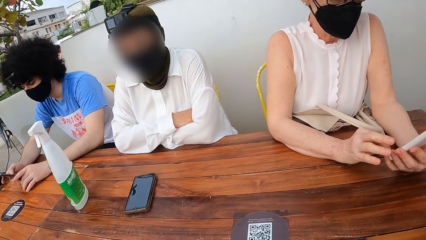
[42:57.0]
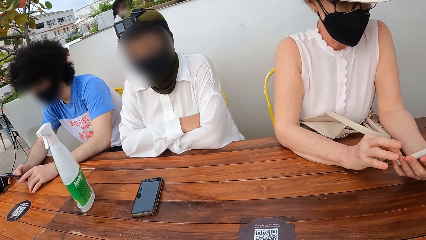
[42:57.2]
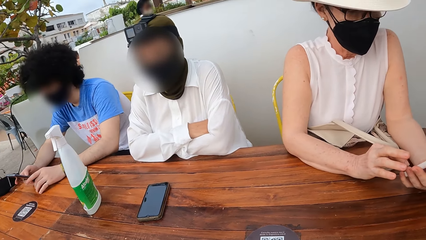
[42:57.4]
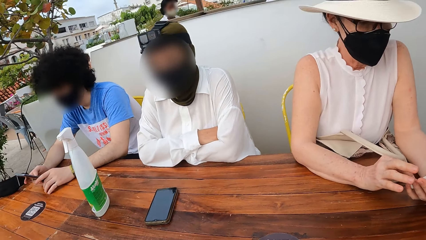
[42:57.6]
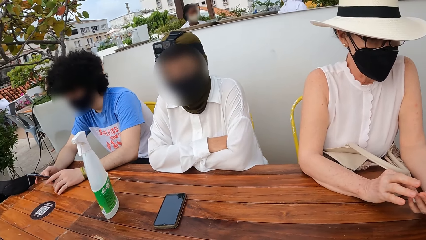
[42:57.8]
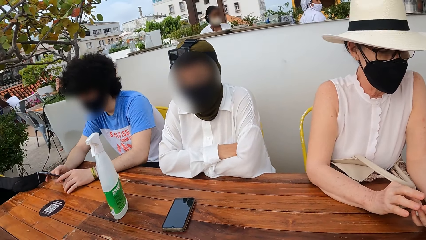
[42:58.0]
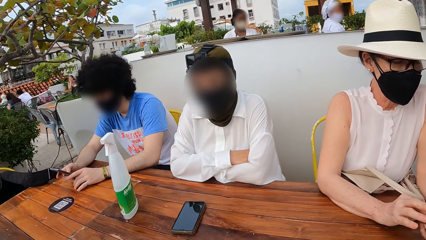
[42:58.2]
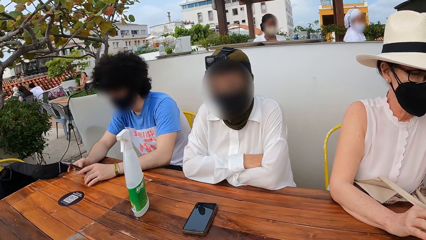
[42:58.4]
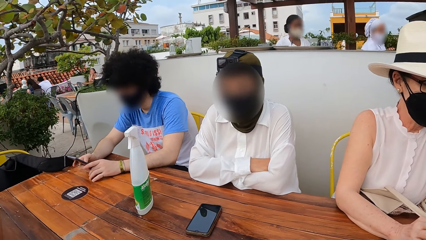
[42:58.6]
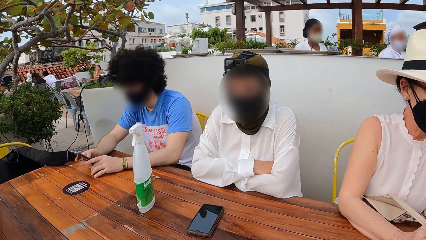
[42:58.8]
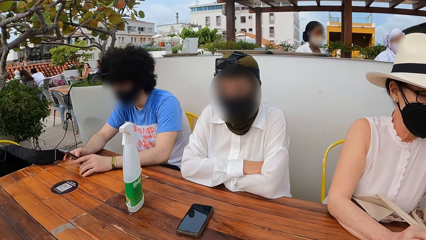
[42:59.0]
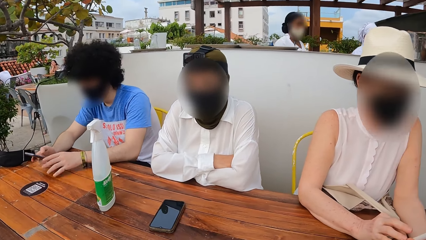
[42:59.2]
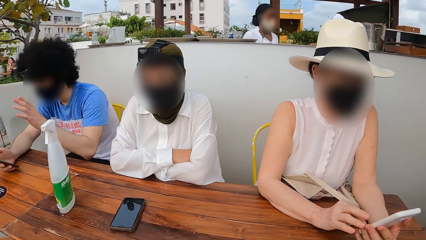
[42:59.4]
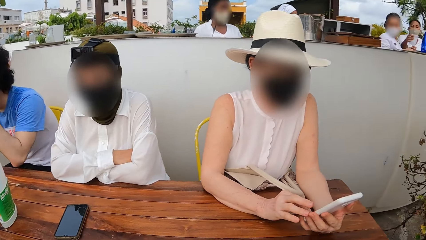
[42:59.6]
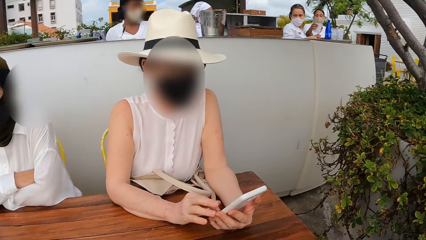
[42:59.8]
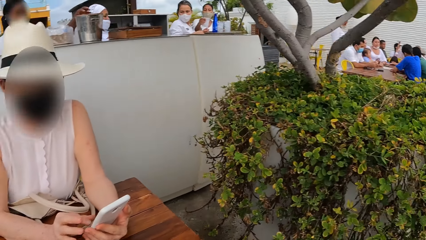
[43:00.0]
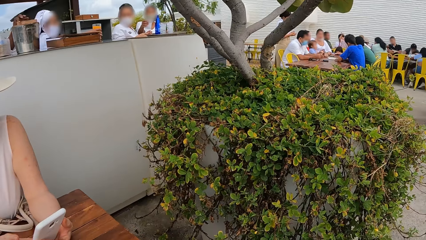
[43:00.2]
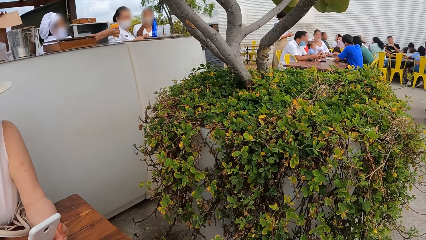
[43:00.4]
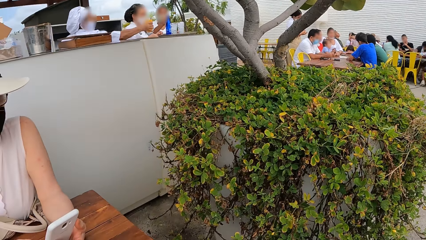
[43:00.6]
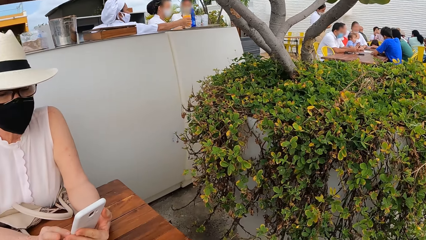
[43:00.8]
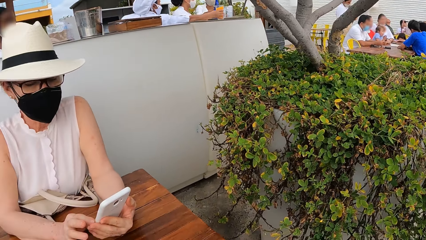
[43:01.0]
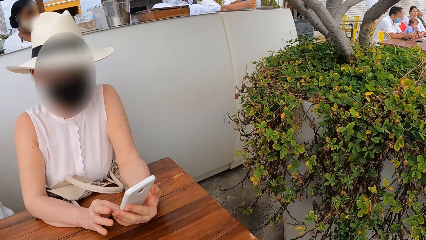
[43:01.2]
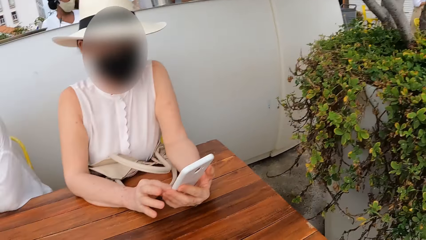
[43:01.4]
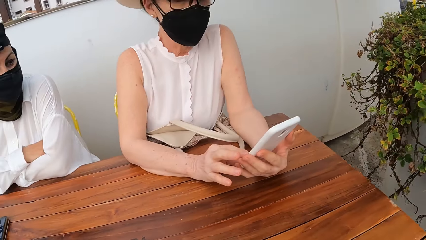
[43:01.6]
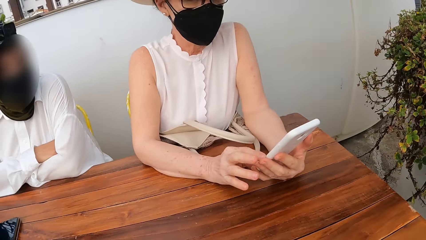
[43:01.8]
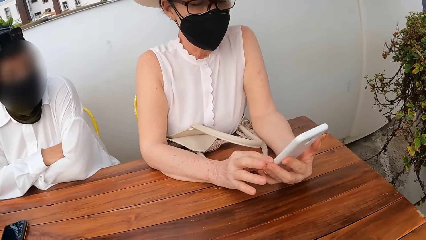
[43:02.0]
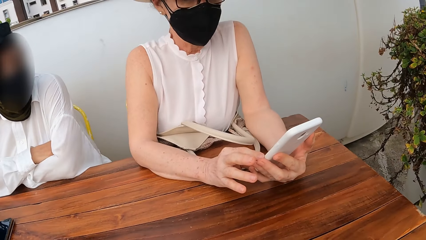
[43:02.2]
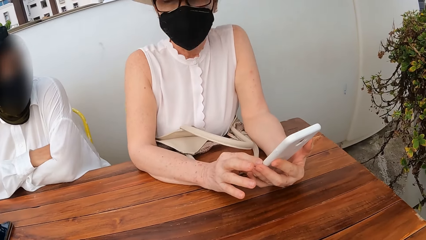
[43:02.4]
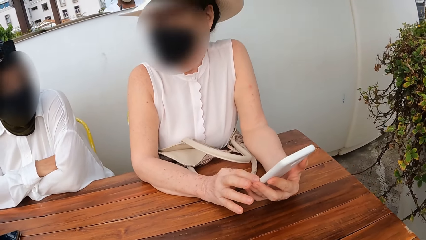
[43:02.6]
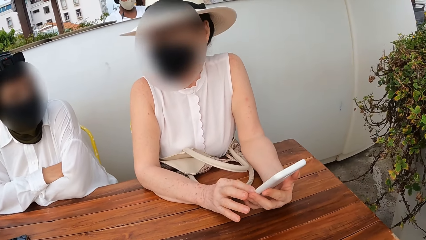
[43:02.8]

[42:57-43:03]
A lady interacts with the camera wearer. The camera wearer looks around a restaurant.

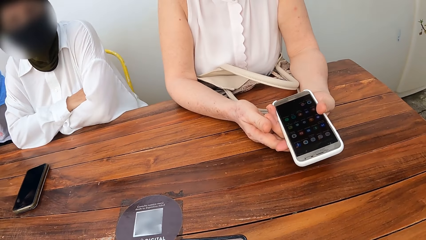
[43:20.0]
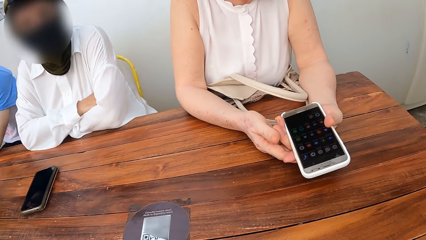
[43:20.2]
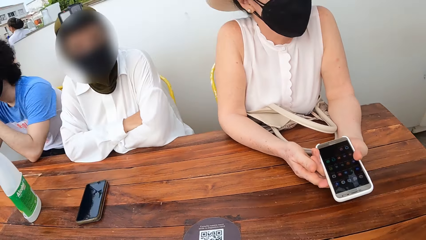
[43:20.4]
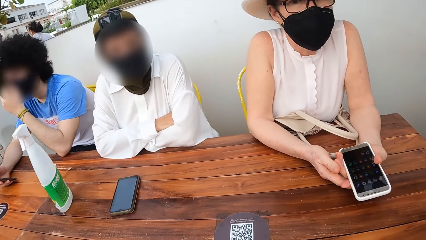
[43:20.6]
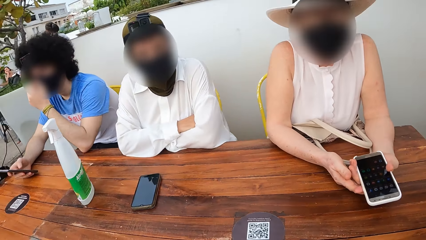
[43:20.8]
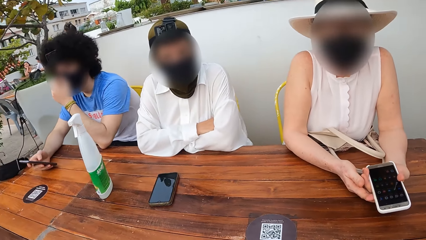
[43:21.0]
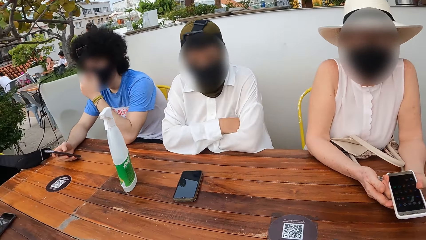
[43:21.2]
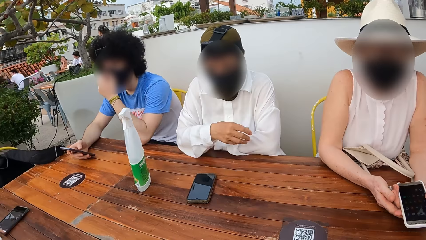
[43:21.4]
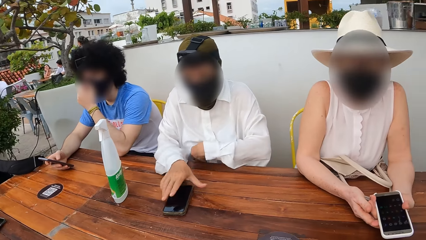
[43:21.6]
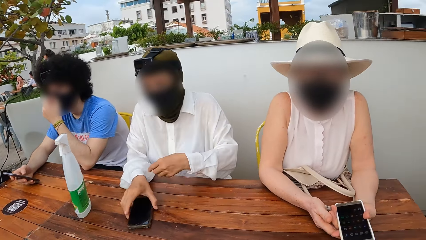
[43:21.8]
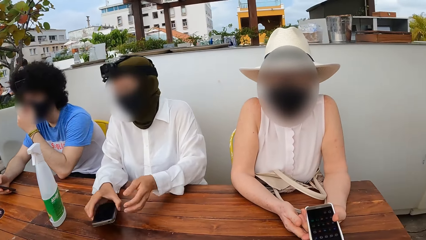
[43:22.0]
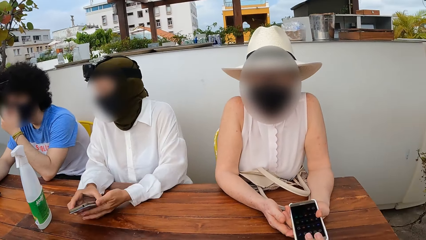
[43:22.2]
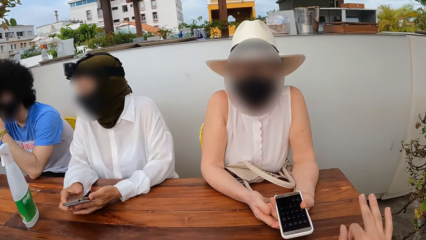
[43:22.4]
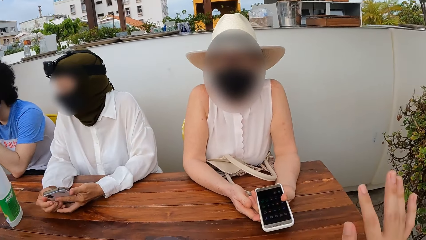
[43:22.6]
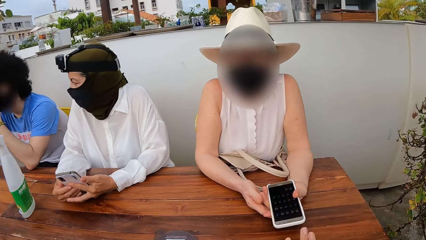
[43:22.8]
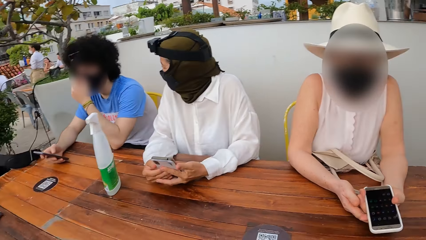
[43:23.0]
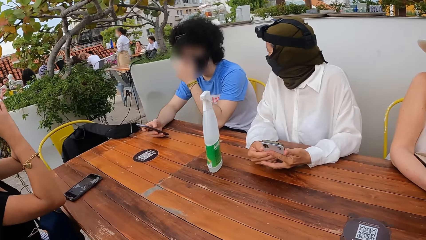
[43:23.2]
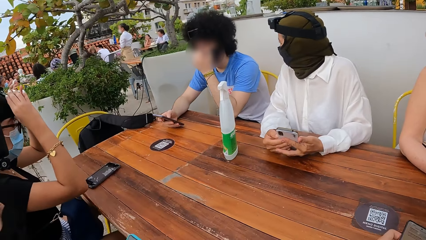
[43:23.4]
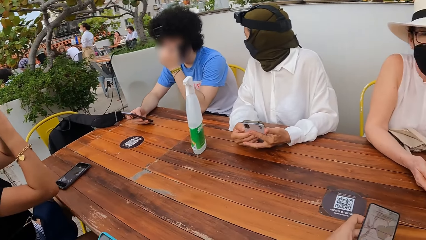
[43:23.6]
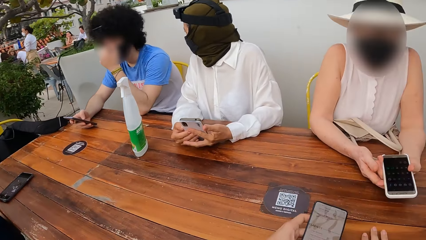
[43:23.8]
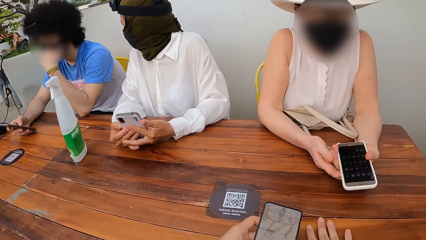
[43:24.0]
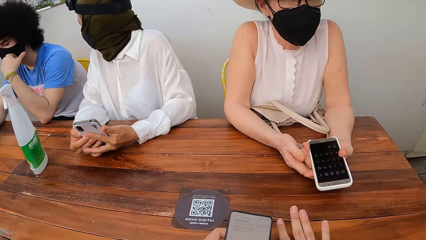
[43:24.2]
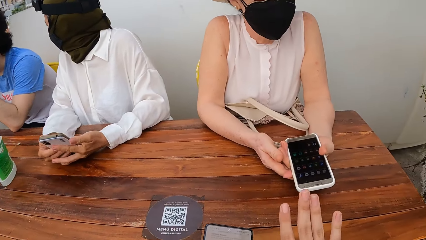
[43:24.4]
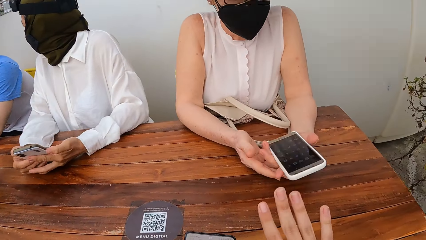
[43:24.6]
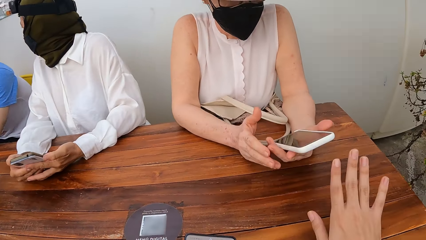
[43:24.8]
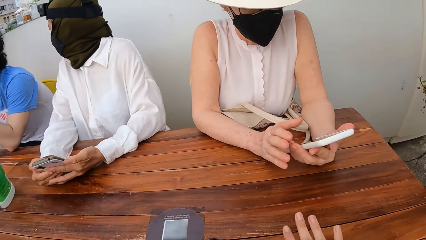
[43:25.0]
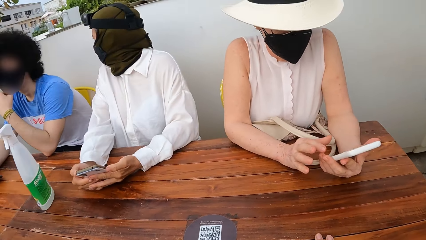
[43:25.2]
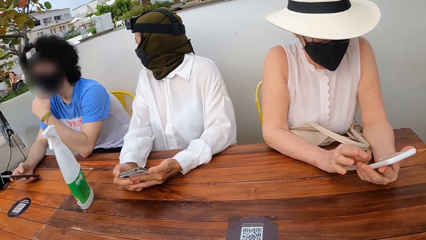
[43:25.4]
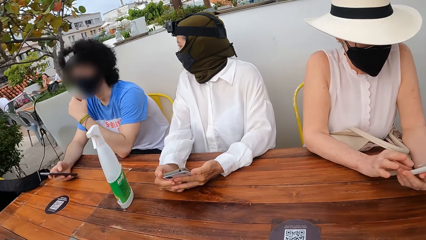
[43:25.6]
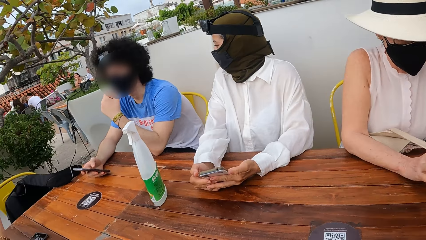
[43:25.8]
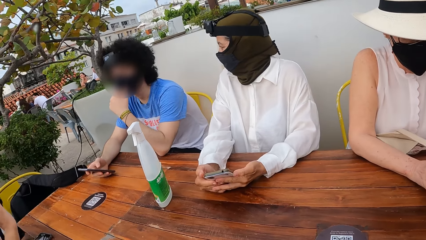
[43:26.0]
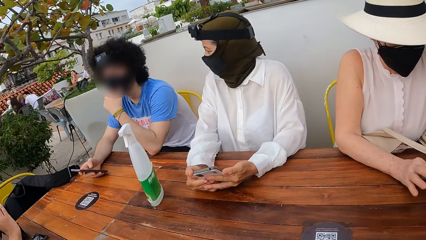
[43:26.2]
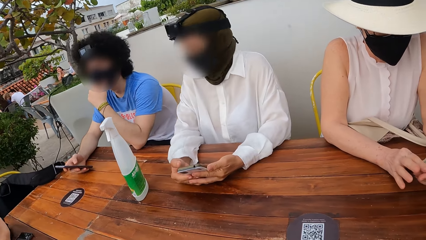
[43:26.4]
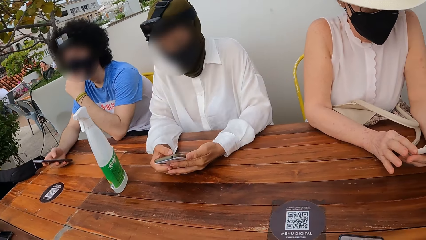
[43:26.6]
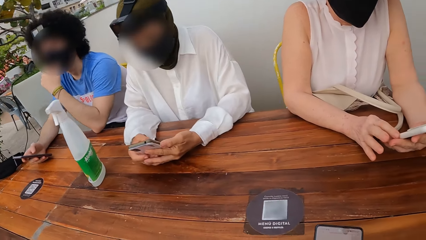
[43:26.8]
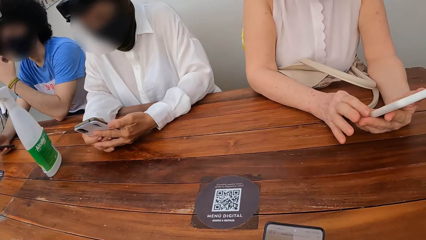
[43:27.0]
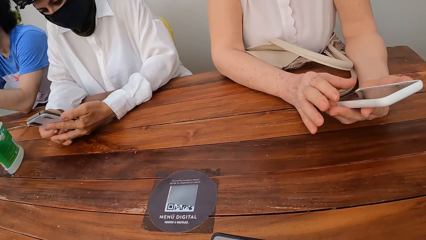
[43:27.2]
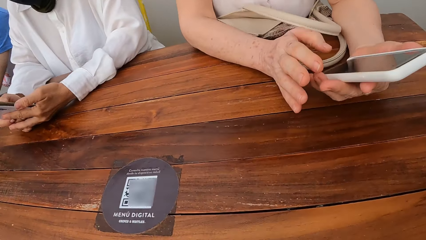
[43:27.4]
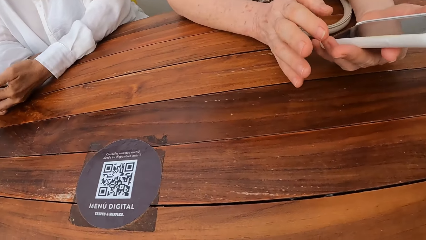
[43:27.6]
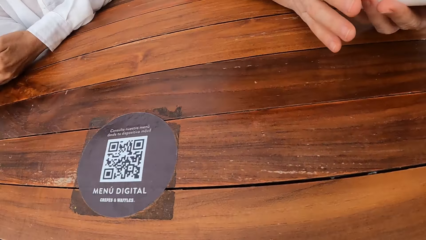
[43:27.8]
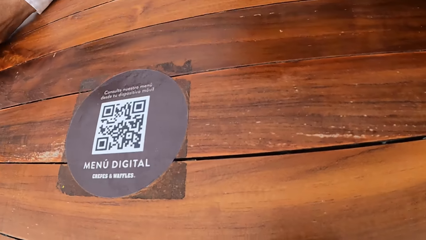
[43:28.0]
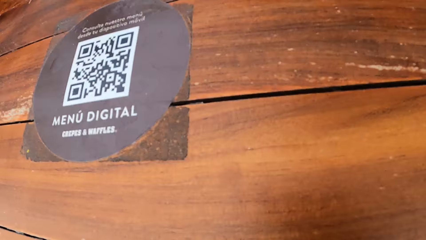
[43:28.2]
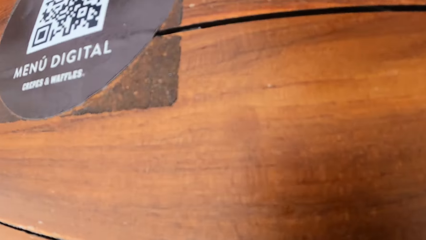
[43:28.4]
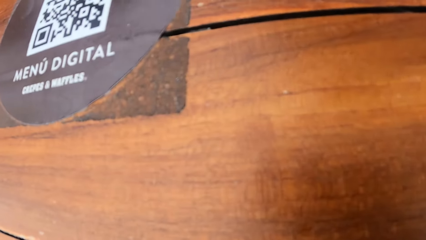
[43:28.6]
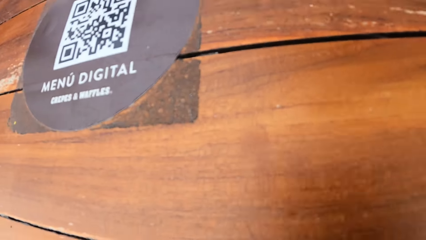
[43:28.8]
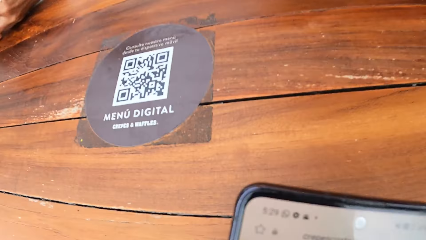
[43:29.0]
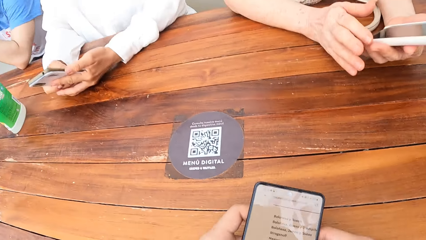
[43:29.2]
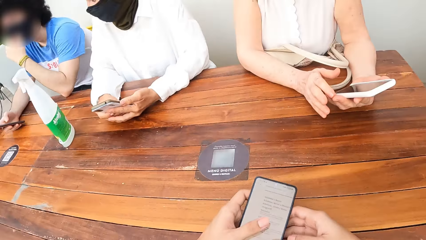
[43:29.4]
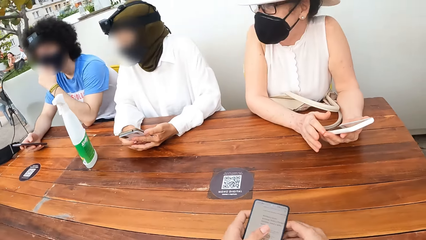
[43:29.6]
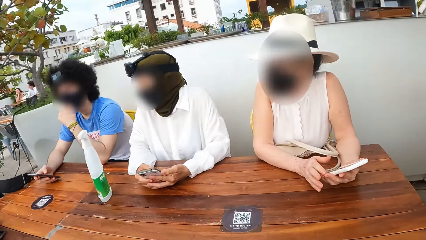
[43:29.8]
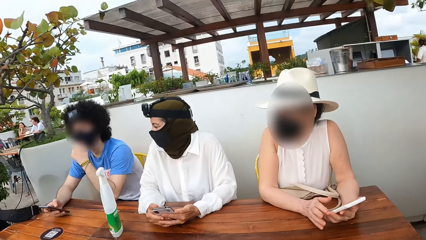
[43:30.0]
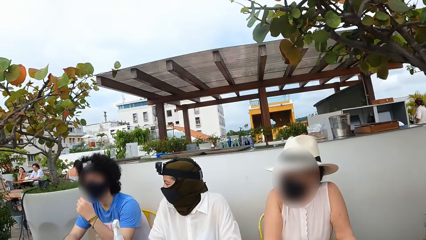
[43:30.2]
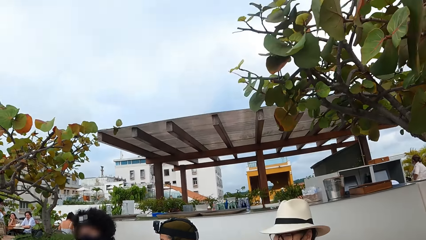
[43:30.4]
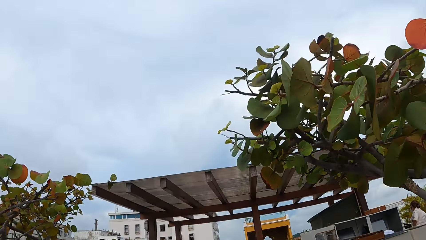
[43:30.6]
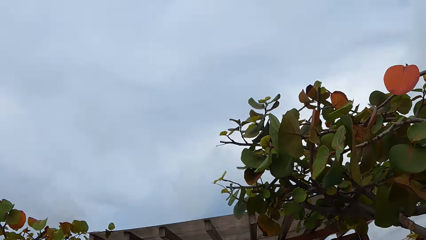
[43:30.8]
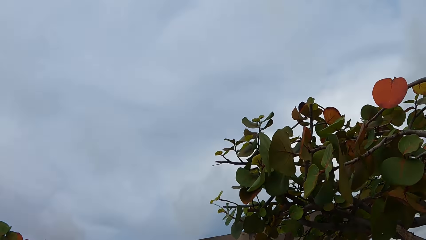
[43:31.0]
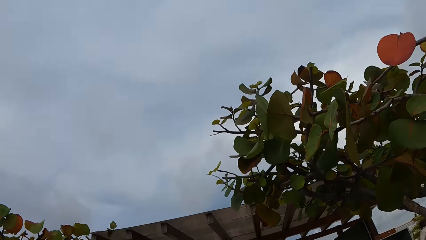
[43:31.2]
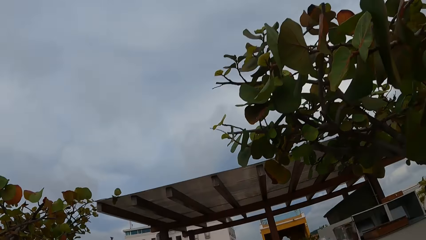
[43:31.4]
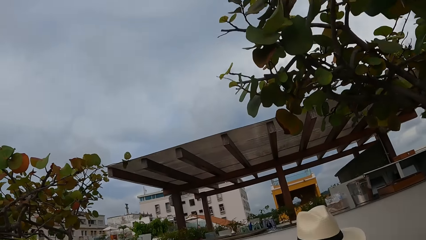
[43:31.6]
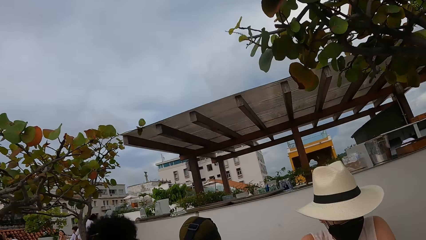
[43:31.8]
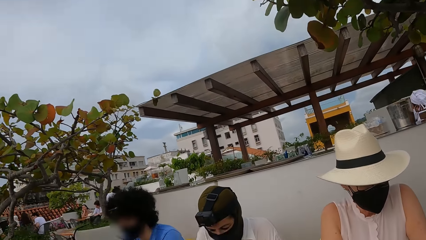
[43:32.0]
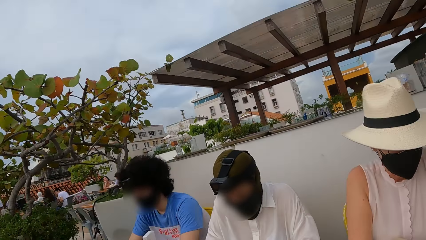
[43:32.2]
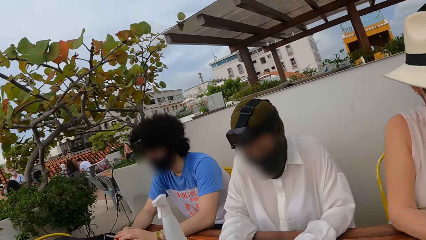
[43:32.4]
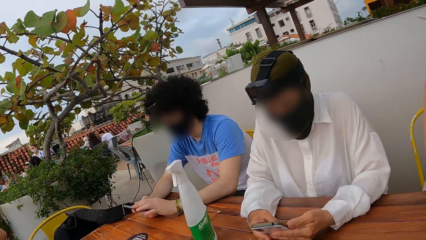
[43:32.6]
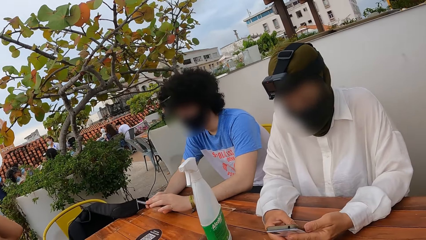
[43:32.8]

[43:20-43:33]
A lady interacts with the camera wearer. The lady picks up a mobile phone. The lady interacts with another lady. The camera wearer interacts with a third lady. They look around a restaurant. They operate a mobile phone. They look around the restaurant.
